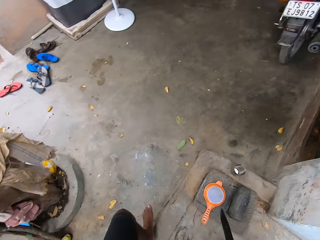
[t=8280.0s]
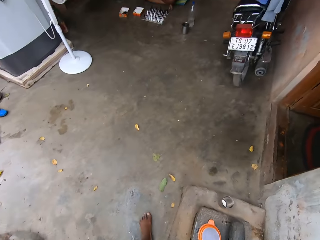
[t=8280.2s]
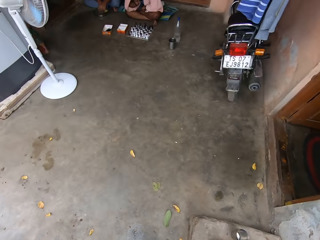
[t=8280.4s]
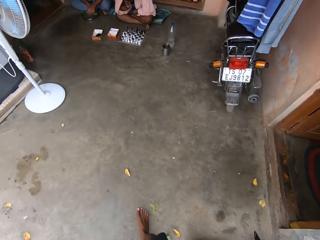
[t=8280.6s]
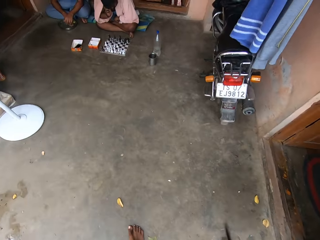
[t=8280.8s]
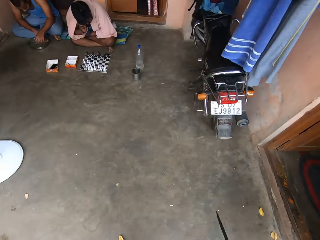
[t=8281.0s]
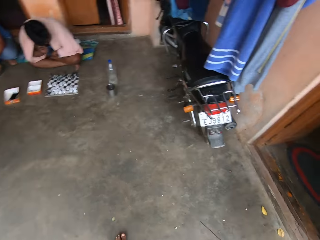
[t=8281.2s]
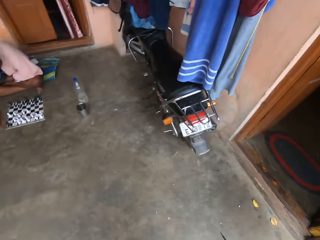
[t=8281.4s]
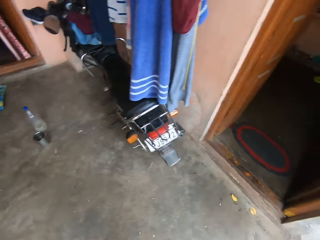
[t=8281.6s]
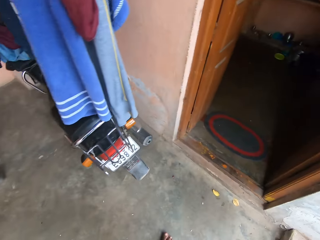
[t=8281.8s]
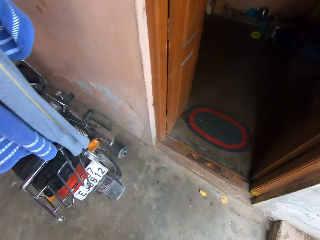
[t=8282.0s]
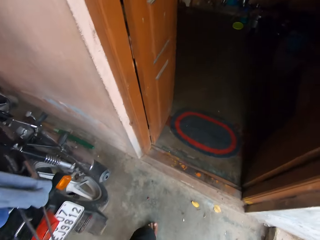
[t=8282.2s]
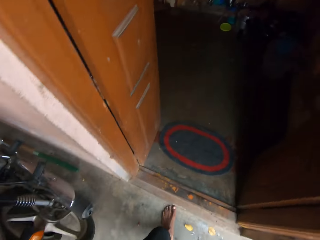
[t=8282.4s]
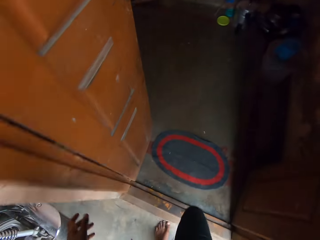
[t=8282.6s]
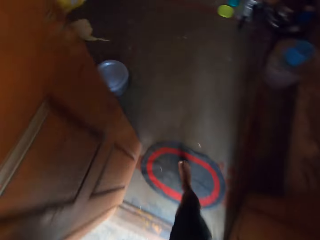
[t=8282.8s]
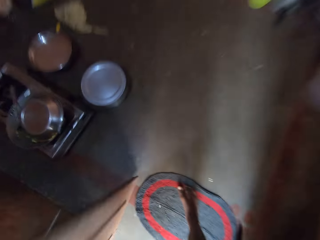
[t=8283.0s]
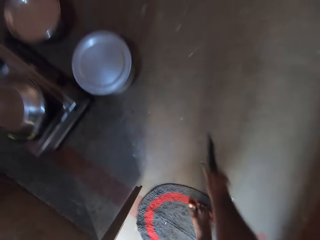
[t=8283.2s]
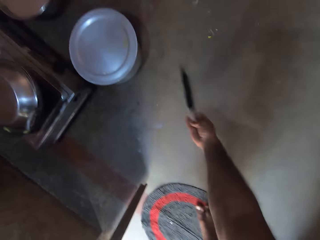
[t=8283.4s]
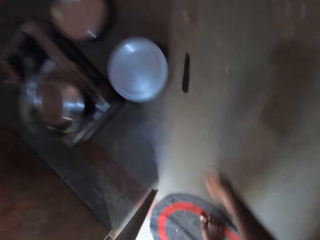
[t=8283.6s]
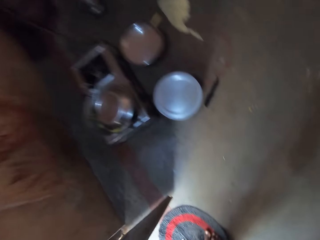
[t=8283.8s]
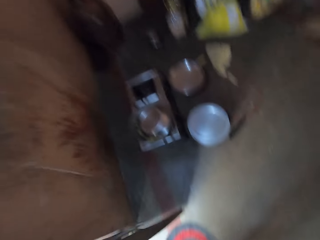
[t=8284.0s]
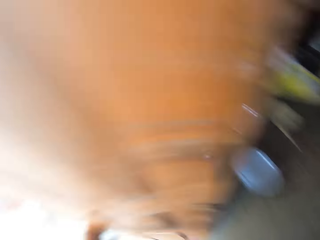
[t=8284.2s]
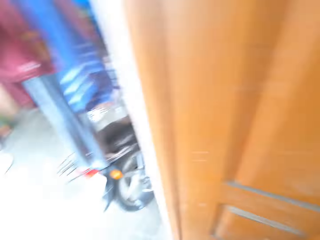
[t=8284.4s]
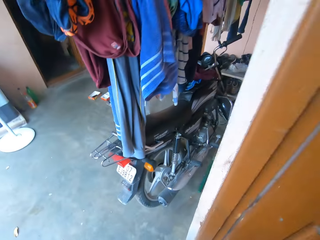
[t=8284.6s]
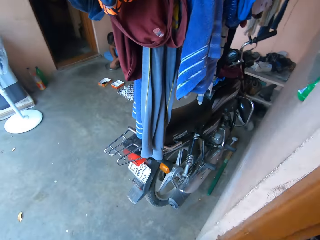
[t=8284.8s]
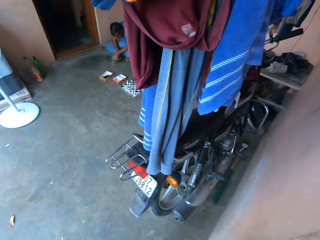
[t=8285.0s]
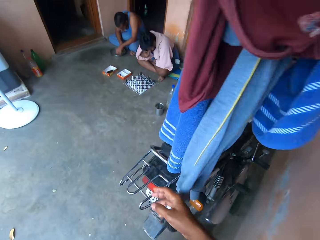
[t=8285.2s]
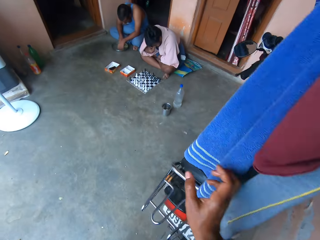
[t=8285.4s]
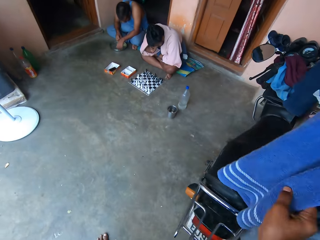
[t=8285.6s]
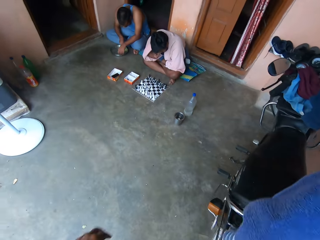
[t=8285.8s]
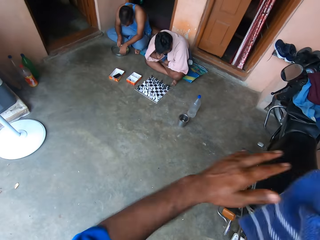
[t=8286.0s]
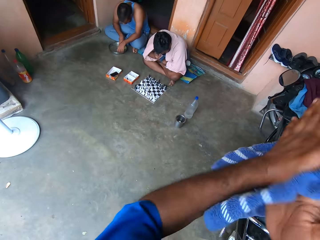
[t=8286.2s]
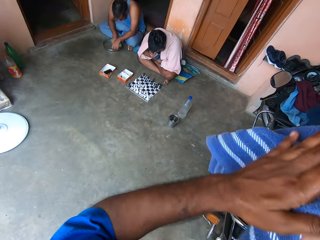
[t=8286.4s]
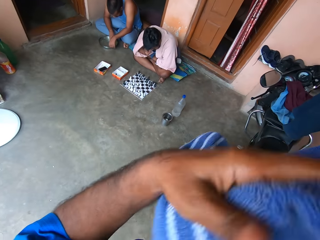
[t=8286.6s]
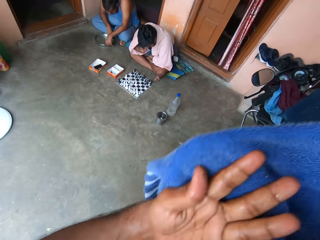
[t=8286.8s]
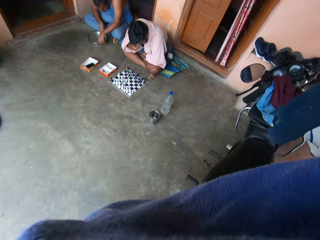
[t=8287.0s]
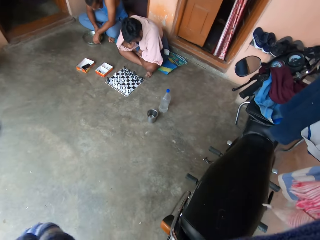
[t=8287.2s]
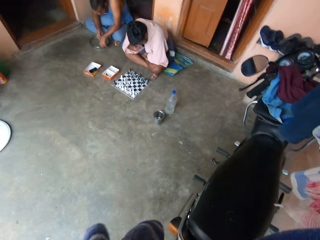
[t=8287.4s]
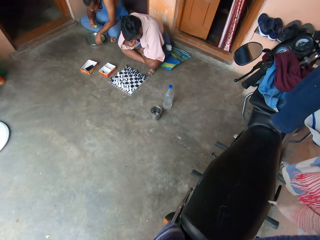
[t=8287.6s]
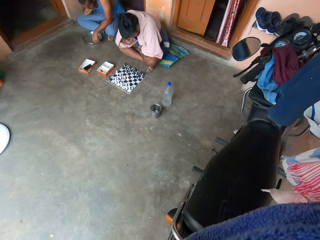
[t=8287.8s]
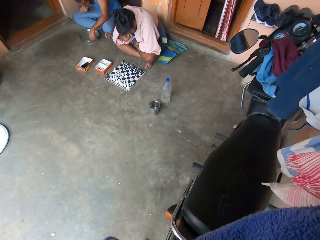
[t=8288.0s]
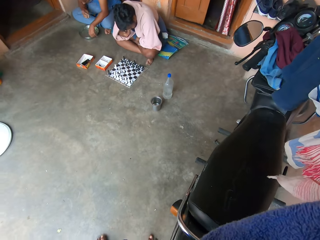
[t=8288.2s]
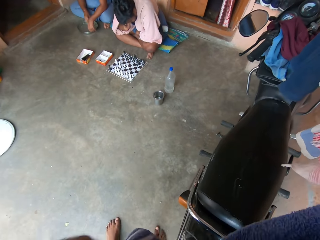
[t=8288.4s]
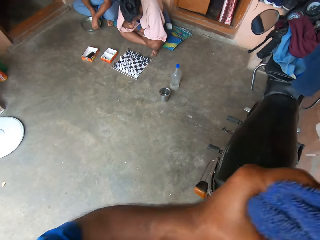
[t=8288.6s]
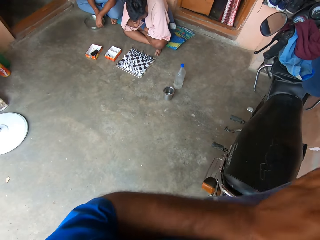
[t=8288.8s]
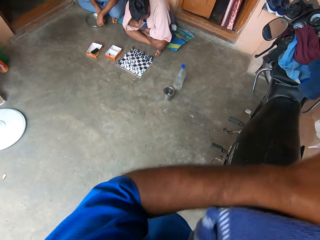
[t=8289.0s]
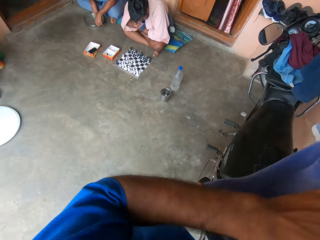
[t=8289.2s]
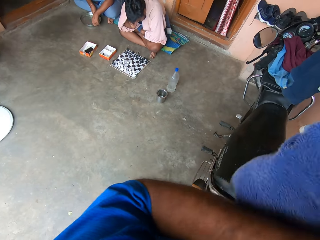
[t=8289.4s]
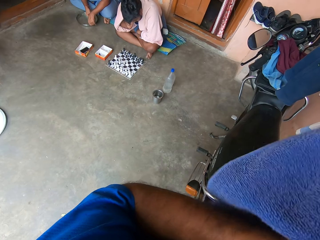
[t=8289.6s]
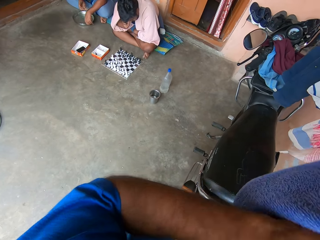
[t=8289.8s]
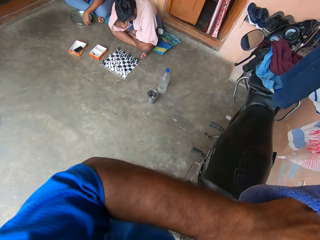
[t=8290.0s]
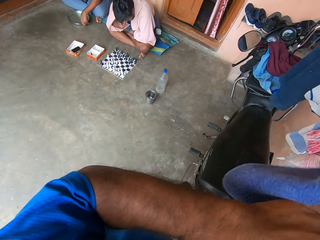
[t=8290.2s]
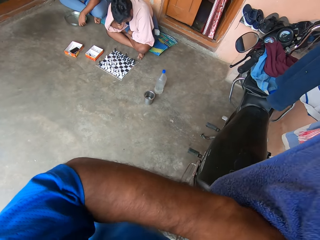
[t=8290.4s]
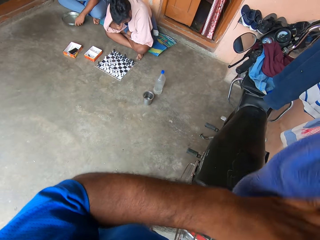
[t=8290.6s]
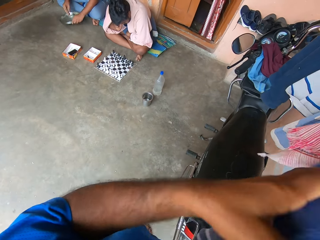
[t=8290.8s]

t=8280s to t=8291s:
The camera wearer walks away from the bucket to the house. A man looks at the chessboard. Another man looks at the plate and sits next to the first man. The camera wearer walks into a kitchen. He drops the knife on the ground. He leaves the kitchen. He wipes his hands on a towel. The other man eats from the plate.

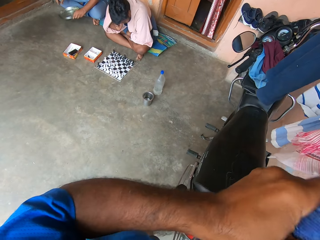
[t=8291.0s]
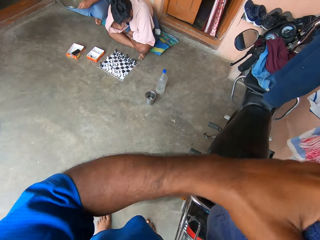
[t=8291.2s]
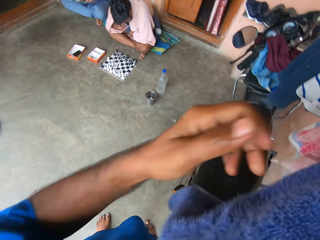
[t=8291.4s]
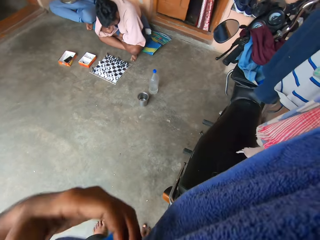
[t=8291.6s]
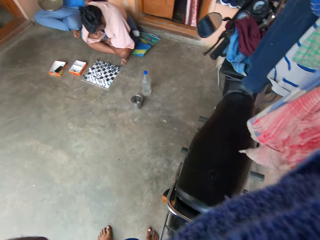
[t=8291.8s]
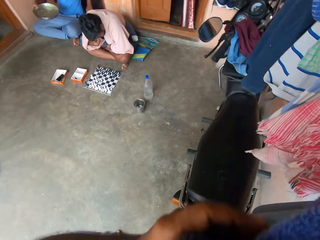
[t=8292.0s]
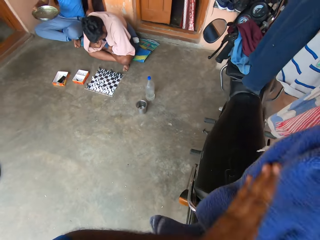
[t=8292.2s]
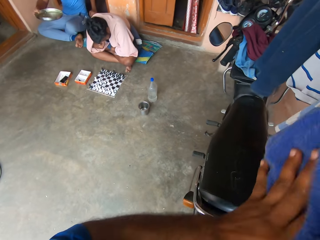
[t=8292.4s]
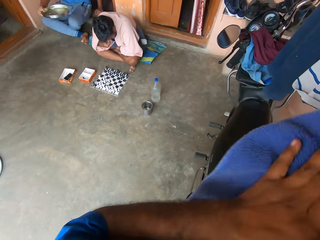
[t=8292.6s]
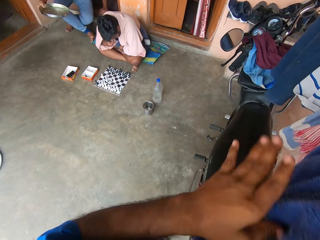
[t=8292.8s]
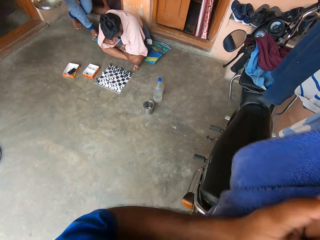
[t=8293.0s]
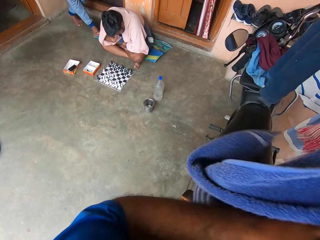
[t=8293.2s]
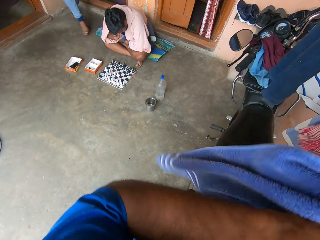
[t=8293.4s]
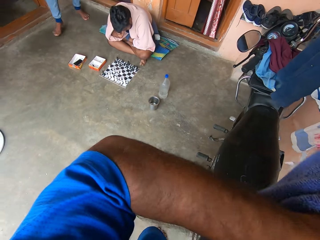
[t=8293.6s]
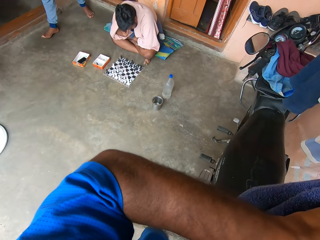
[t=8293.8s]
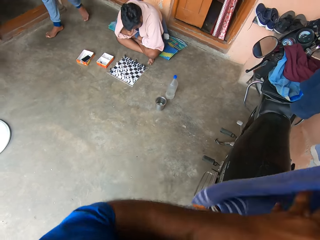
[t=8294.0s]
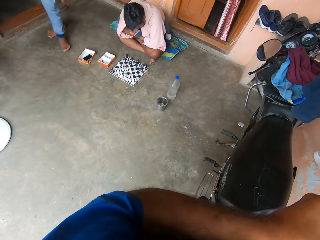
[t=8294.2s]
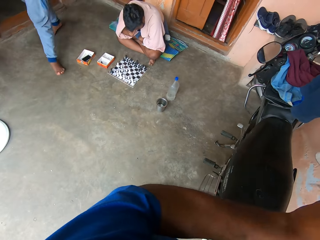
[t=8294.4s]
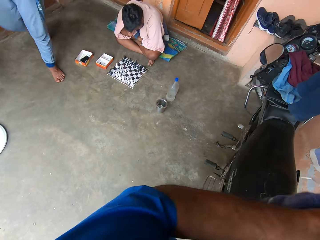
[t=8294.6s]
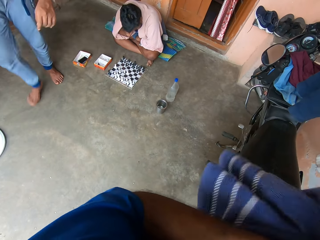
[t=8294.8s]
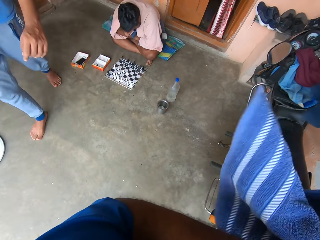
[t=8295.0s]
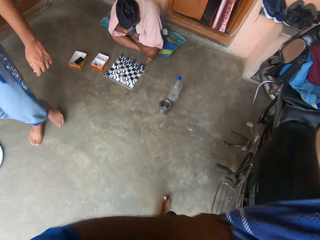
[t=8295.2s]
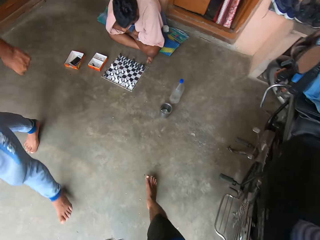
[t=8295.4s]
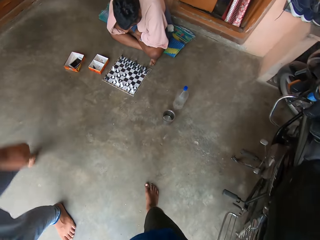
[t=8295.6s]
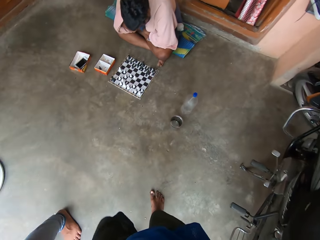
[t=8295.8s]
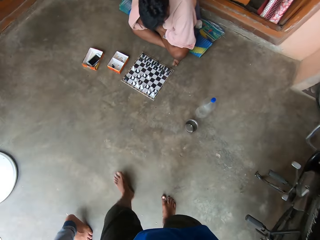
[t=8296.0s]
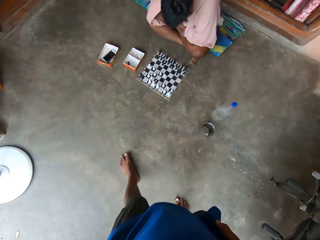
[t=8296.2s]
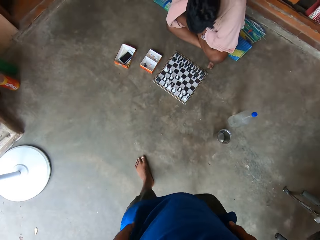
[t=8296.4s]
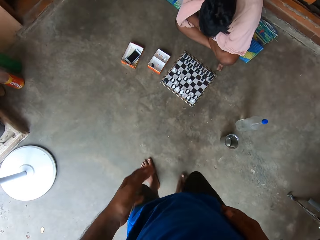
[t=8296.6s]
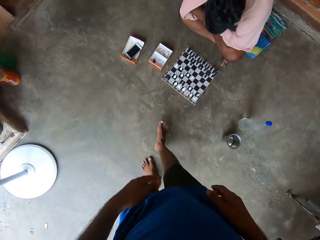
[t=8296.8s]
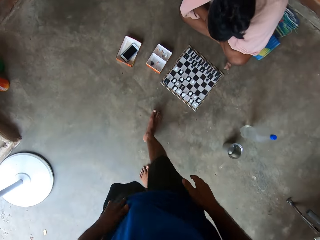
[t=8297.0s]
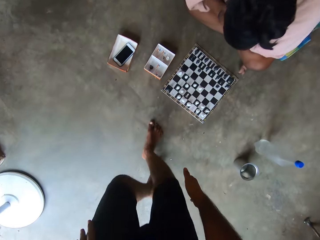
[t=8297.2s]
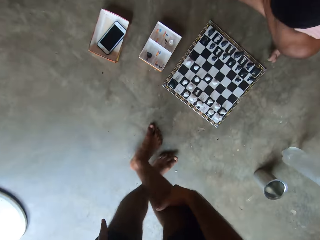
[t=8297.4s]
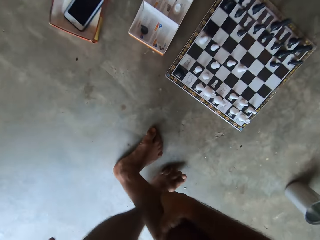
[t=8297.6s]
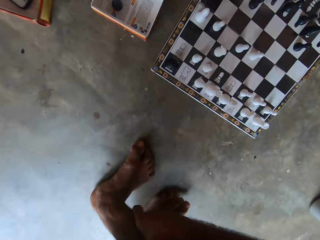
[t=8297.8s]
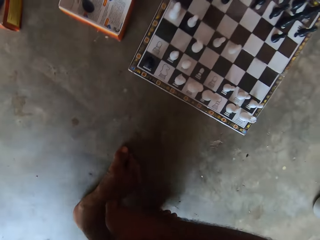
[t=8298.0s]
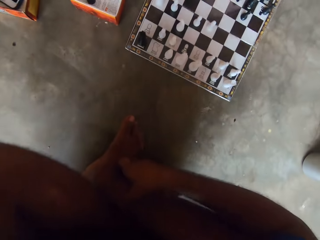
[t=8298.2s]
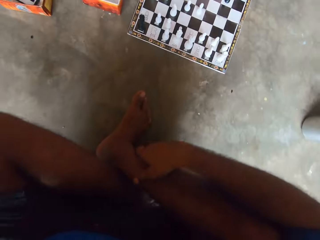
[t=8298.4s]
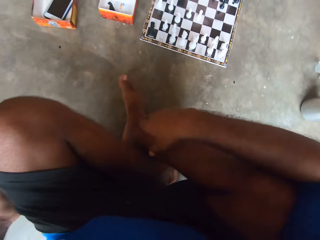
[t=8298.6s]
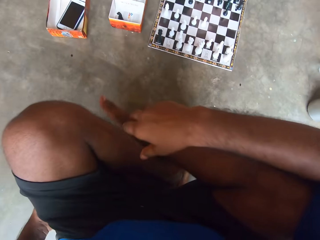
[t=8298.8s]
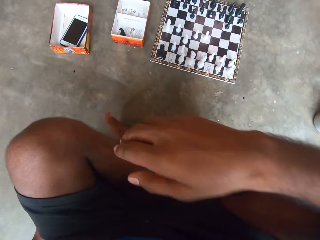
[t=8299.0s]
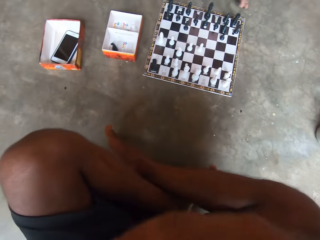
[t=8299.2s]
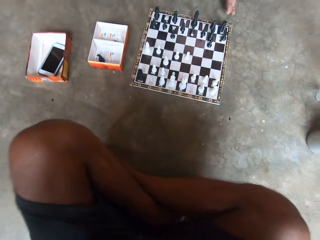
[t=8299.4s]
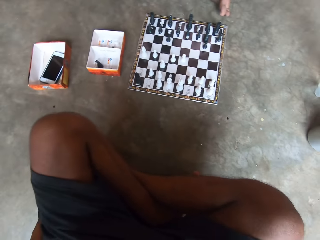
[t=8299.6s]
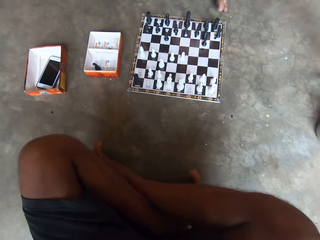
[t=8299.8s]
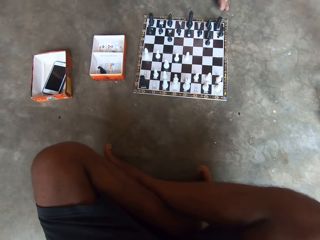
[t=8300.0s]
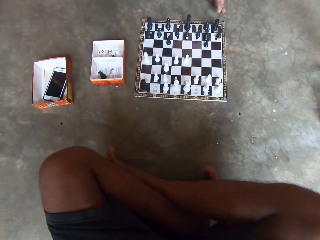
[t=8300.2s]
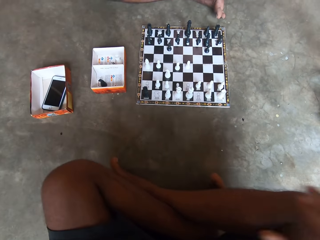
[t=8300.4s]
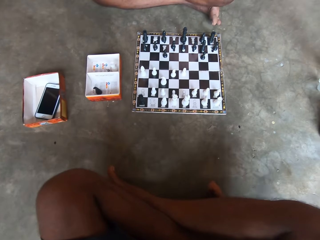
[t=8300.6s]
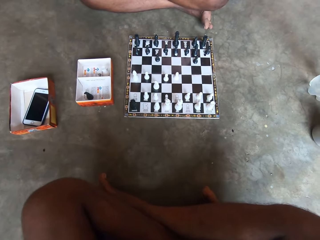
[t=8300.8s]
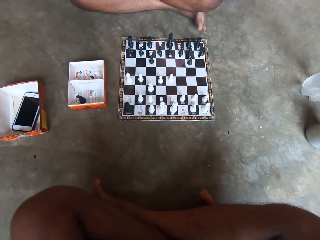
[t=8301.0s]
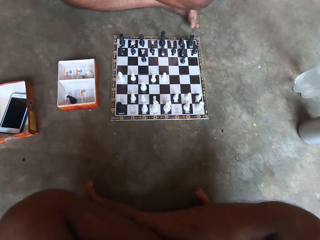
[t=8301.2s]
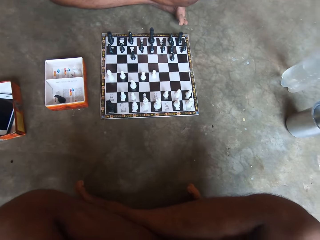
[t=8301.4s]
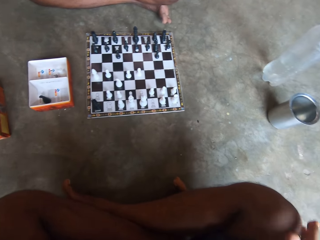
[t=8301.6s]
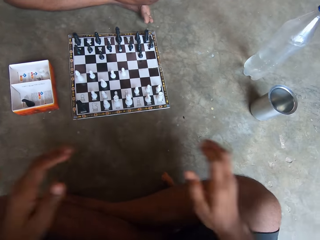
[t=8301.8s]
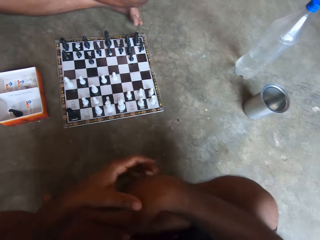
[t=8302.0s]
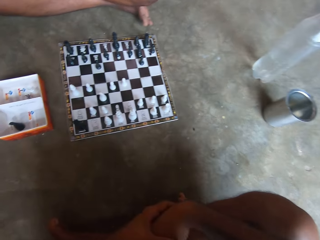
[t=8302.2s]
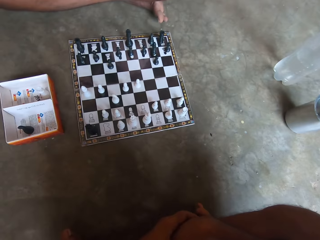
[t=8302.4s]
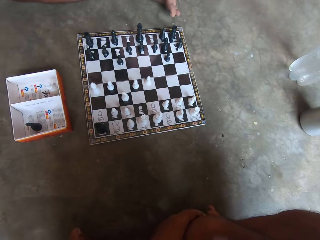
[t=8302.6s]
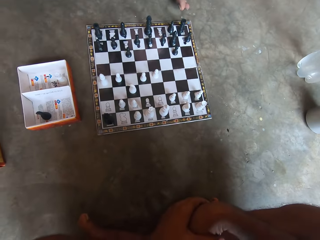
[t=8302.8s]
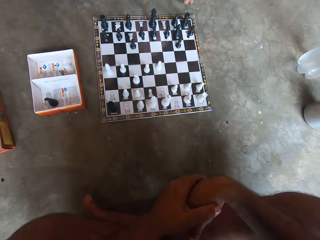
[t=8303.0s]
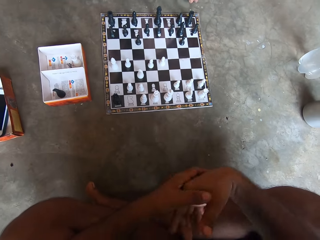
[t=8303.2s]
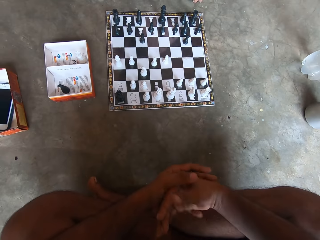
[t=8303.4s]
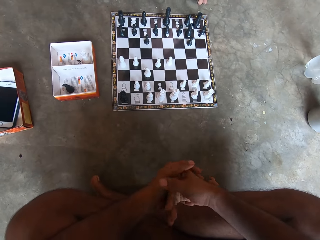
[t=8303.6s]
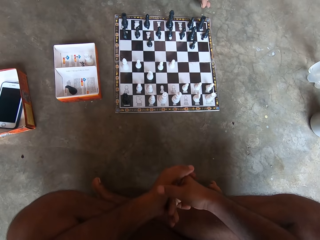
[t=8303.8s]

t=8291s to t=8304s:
A man carries a plate from the ground. The man stands to his feet and walks away from the chess board. The camera wearer walks towards the chess board across the veranda. They sit on the floor in front of the chess board. They look at the chess board.
